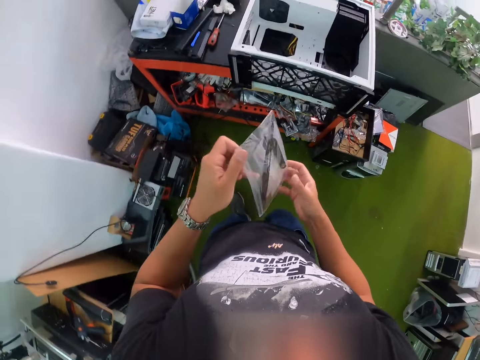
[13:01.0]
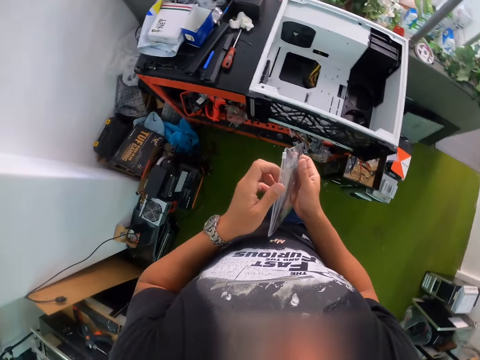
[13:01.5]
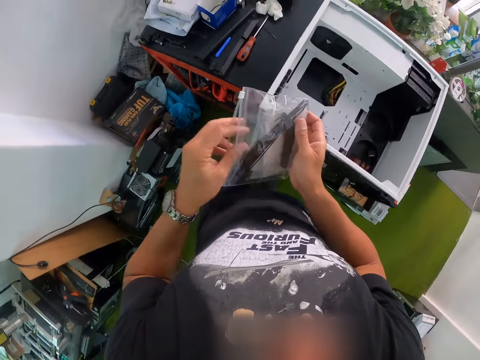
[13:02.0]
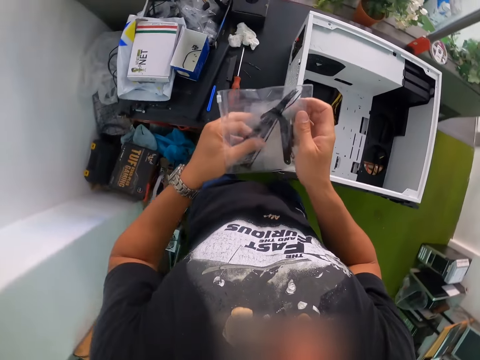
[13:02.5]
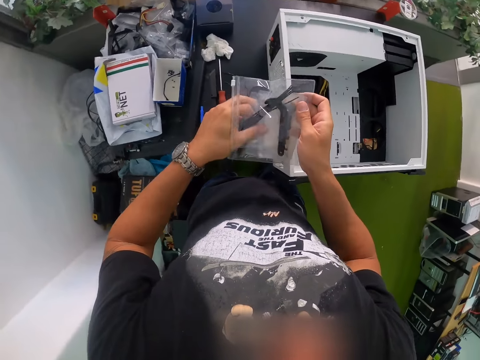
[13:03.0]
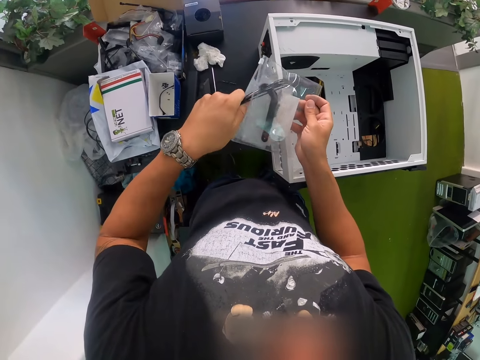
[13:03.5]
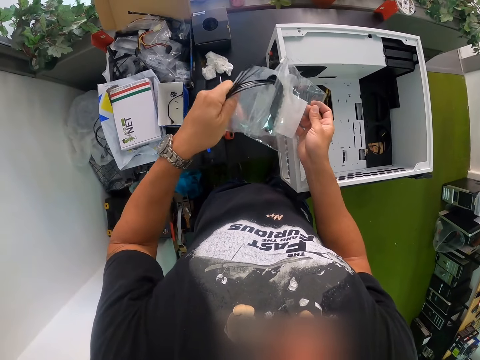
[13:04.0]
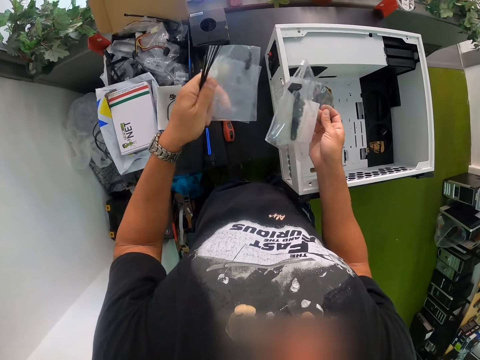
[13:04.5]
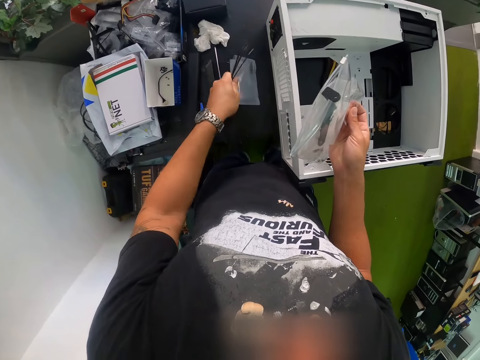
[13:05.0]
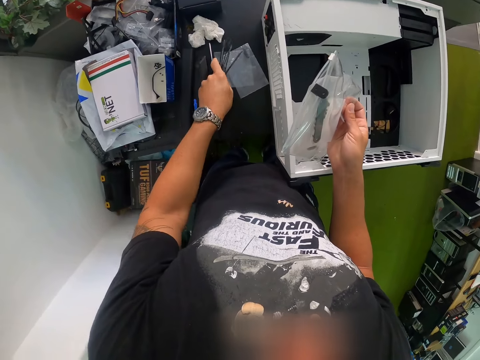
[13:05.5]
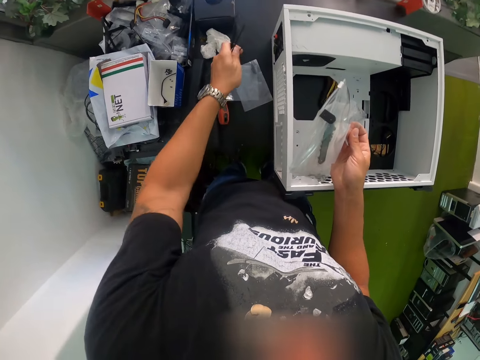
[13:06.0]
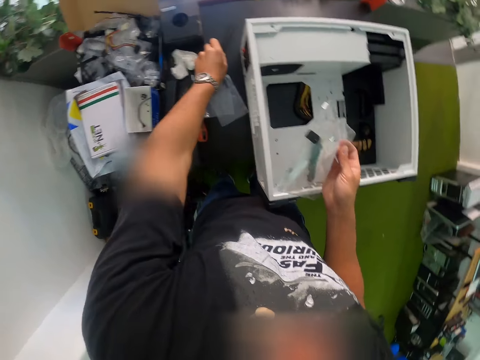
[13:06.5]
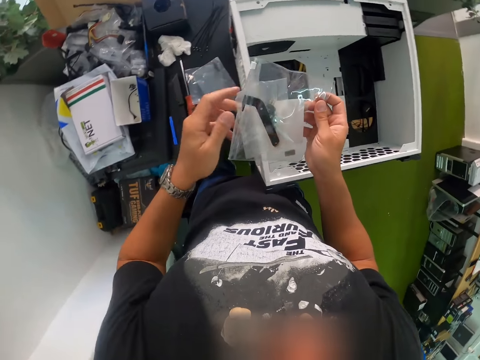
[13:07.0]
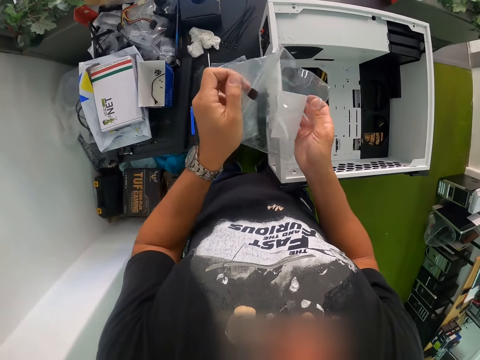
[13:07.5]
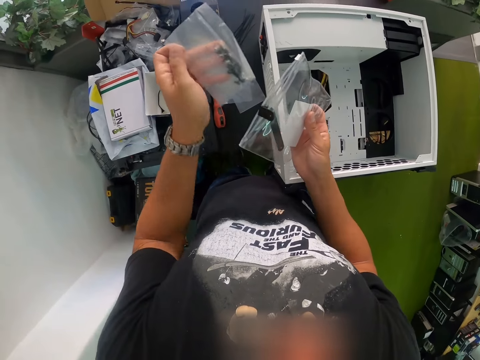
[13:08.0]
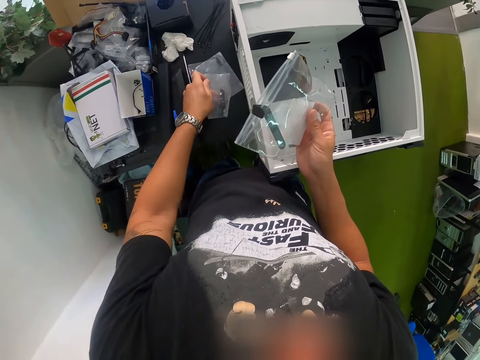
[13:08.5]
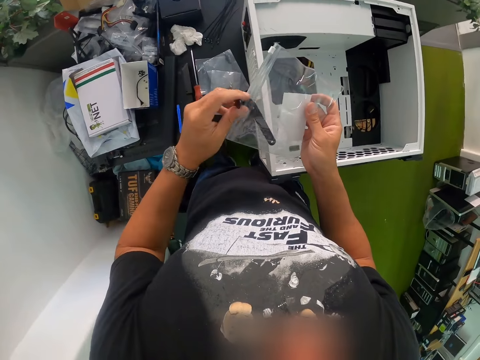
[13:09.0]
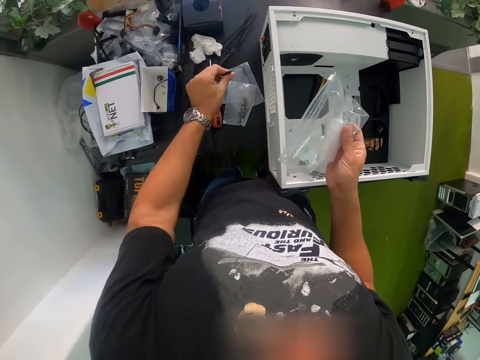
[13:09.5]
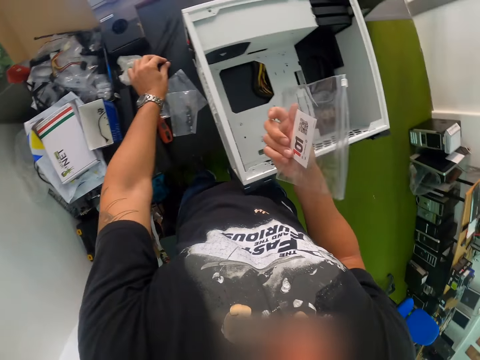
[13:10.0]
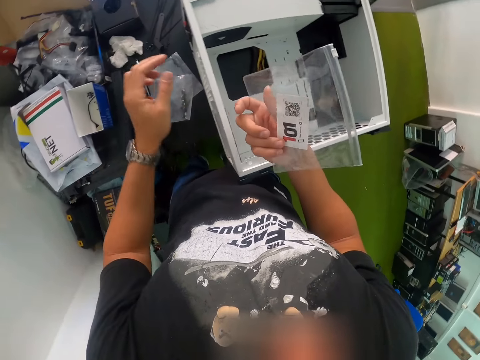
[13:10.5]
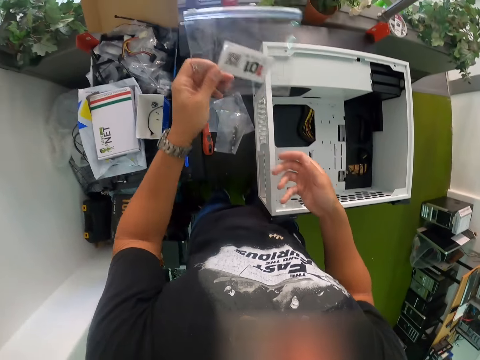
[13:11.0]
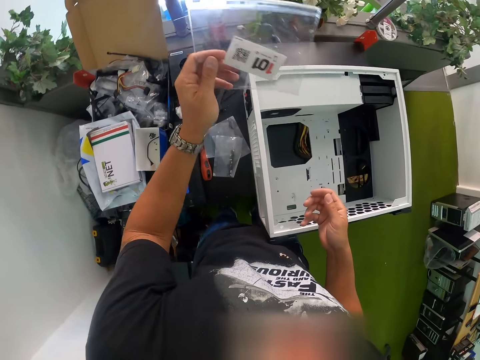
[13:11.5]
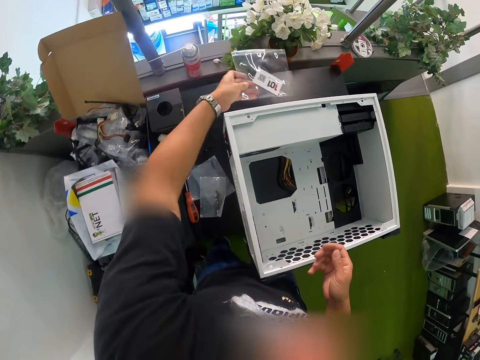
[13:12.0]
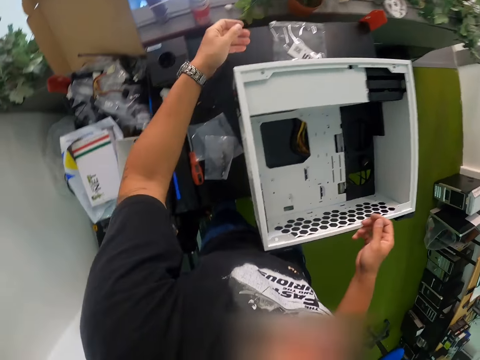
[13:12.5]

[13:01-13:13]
The camera wearer picks some pin from the polymer bag with his left hand. He picks a screw bag from the polymer bag with his left hand. He drops the screw bag on the table with both hands. He drops the pin on the table with his left hand. He picks another screw bag from the polymer bag with his left hand. He drops the screw bag on the table with his left hand. He picks a blanking plate from the polymer bag with his left hand. He drops the blanking plate on the table with his left hand. He drops the polymer bag on the table with his left hand.

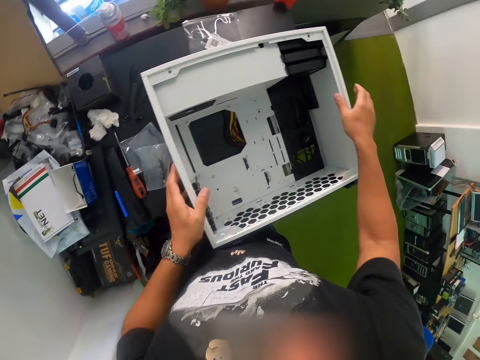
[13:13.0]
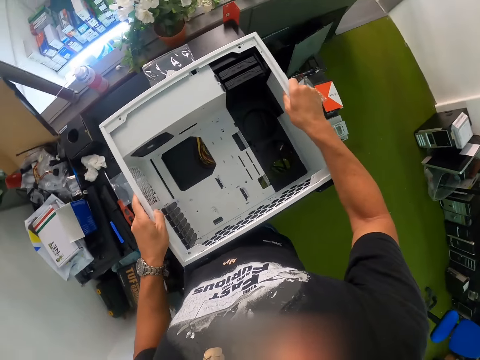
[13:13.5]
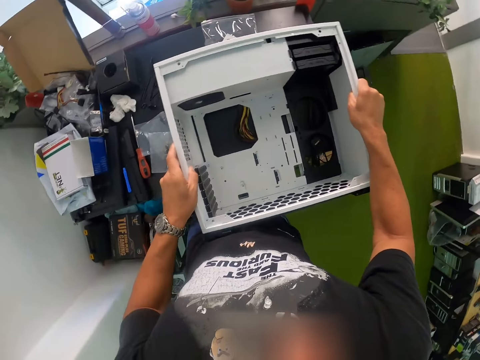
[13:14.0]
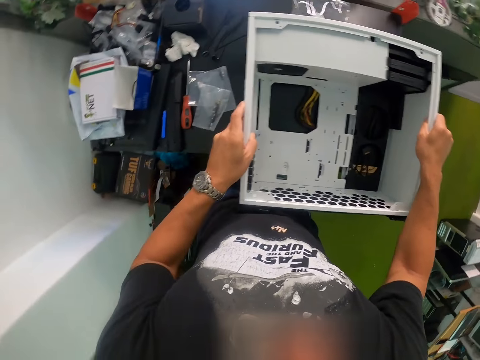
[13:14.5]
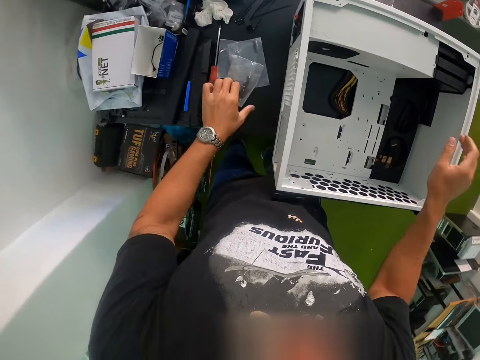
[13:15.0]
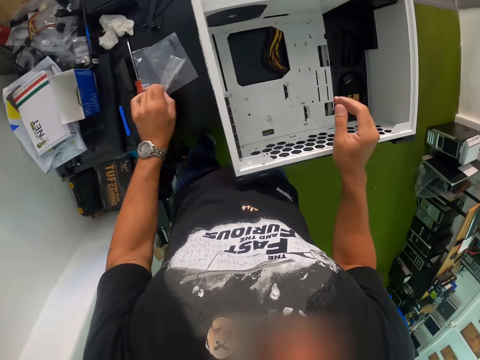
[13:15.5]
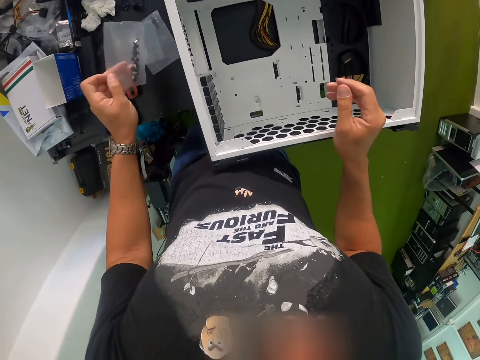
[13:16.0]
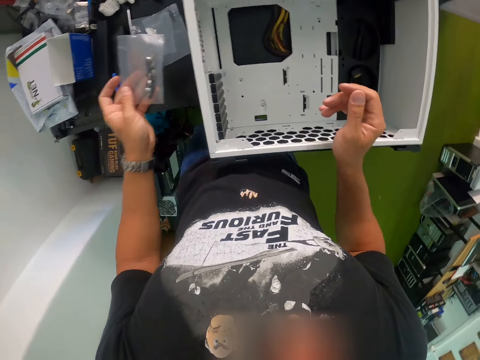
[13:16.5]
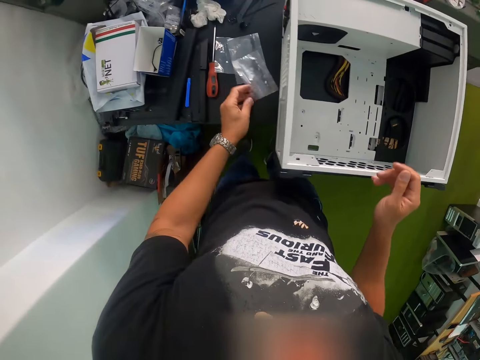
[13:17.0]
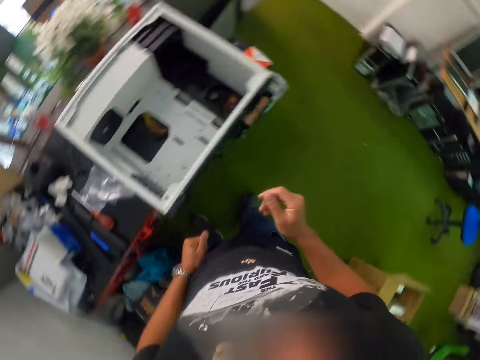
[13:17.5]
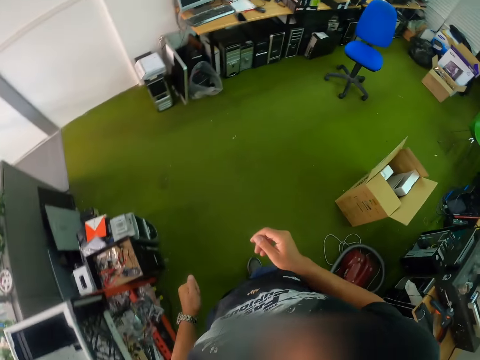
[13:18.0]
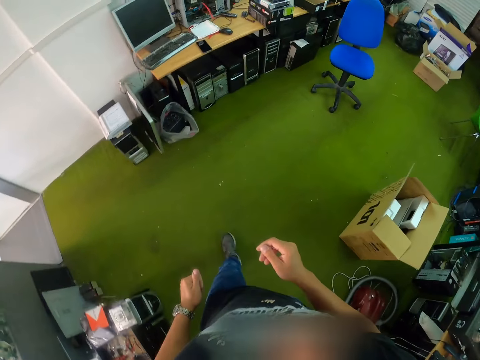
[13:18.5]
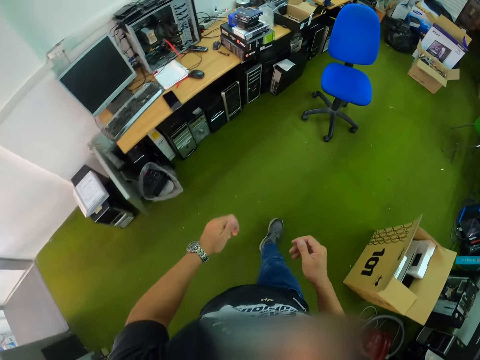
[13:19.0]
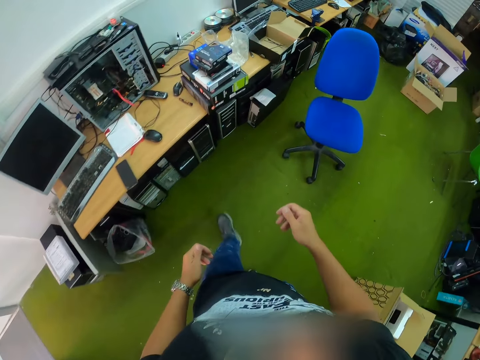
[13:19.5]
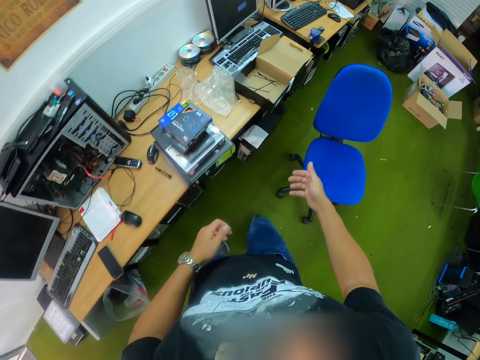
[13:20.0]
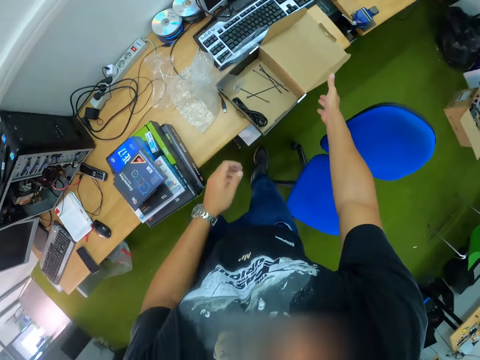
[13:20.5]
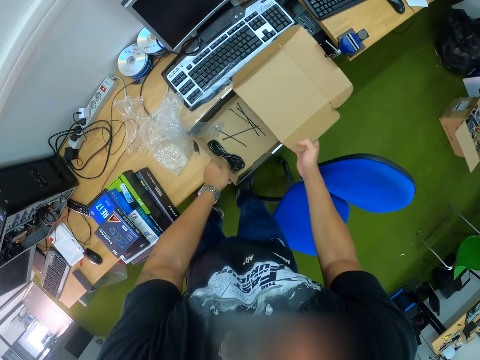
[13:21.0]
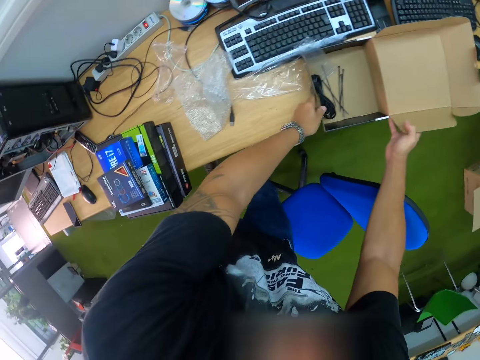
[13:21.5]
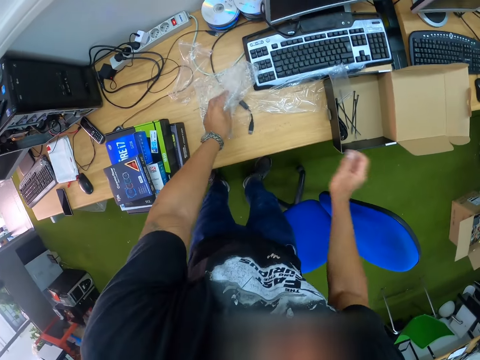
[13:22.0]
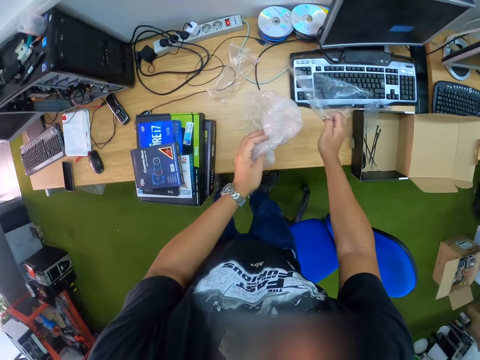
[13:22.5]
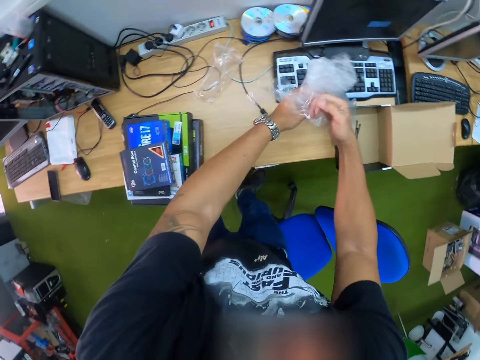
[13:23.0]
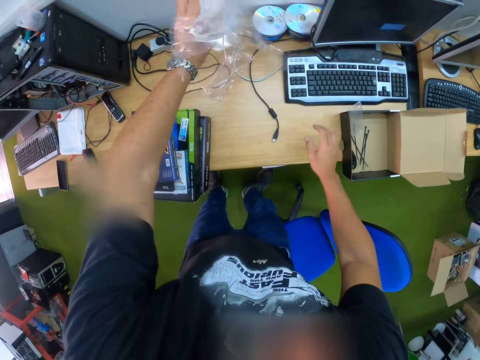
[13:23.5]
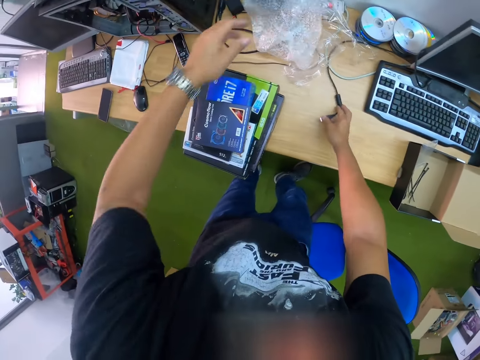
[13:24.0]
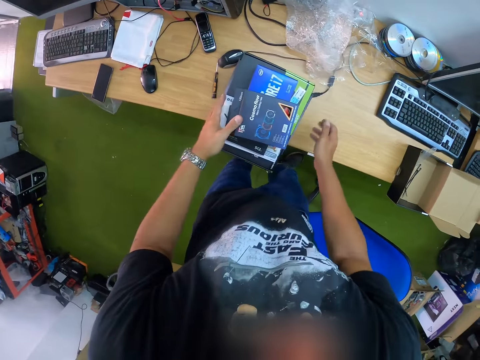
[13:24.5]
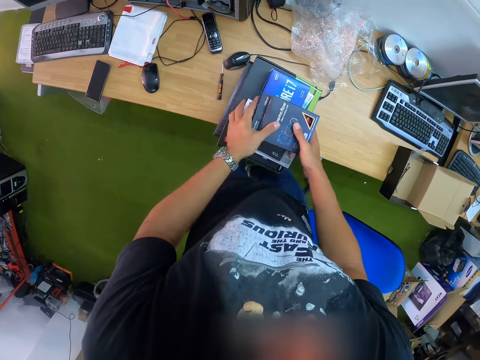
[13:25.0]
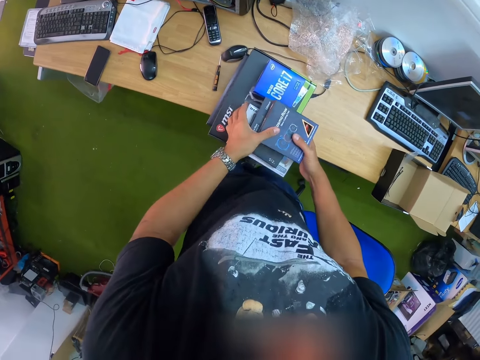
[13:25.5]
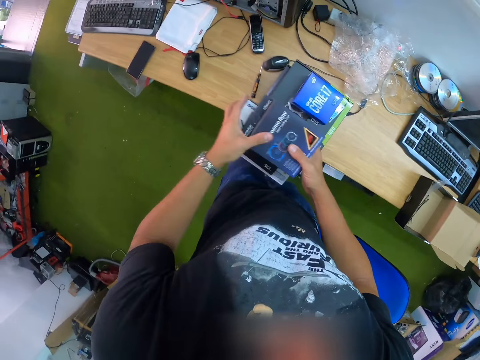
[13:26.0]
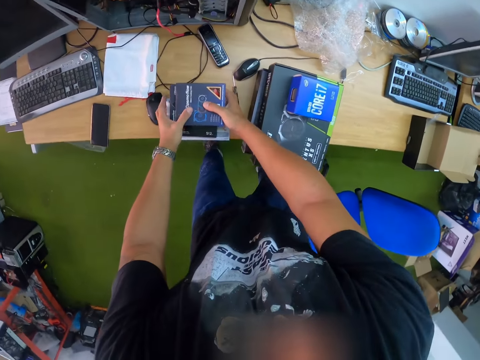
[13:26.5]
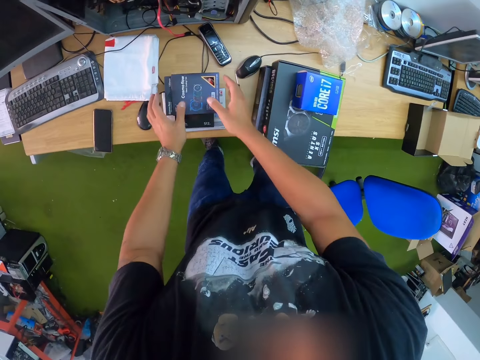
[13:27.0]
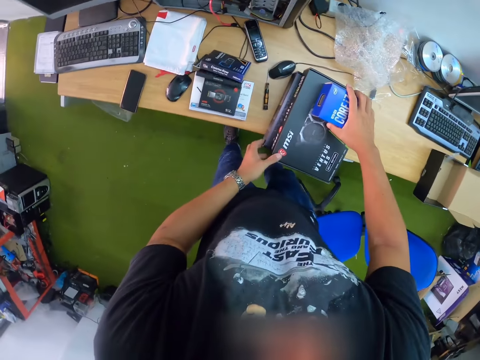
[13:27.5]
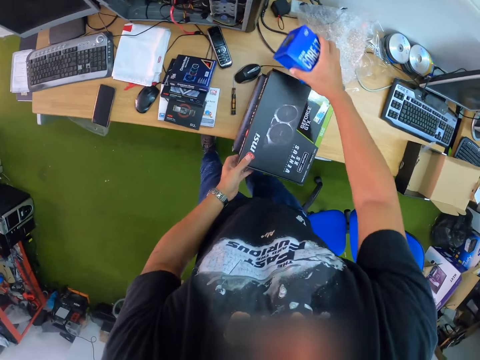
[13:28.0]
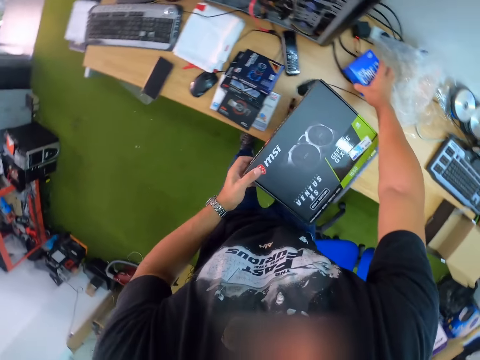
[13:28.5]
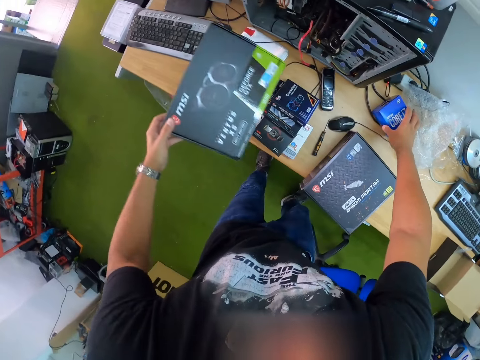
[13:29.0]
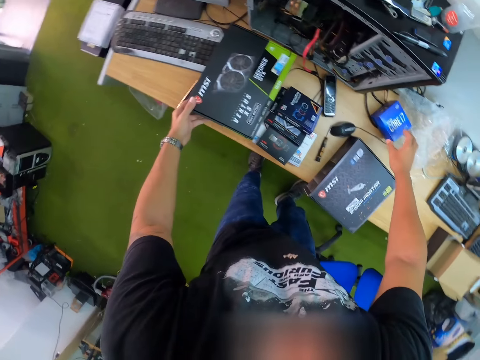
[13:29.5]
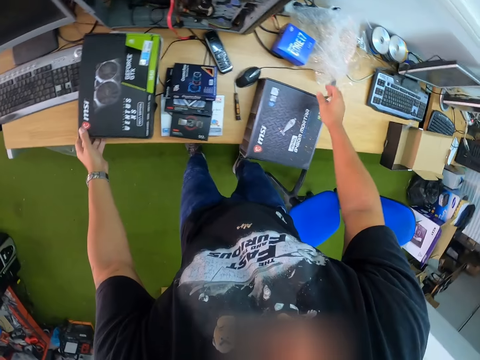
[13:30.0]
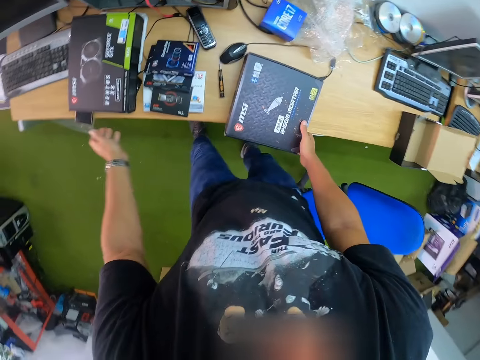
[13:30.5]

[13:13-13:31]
The camera wearer holds the computer casing on the table with both hands. He touches the computer case. He picks up the screw bag on the table with his left hand. He drops the screw bag on the table with his left hand. He walks in the room. He searches through the table with both hands. He moves the box on the table. He collects the paper seals on the table. He drops the paper seals on the table. He pushes the cable on the table. He picks up the boxes from the table. He unstacks a set of computer module packs with both hands. He drops the boxes on the table. He picks up the box from the table. He holds a carton. He places the carton on the other cartons. He places his right hand on the carton placed on the table.
